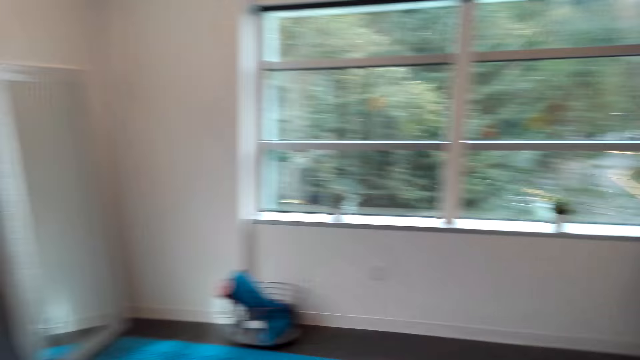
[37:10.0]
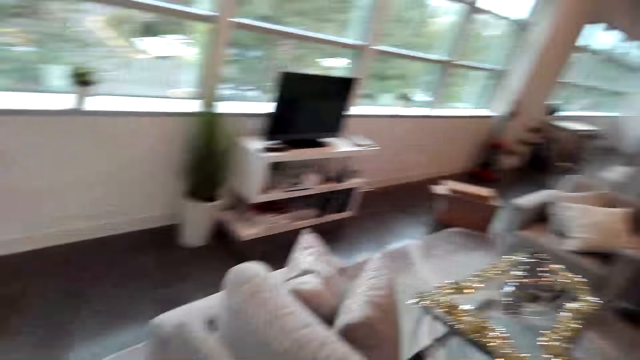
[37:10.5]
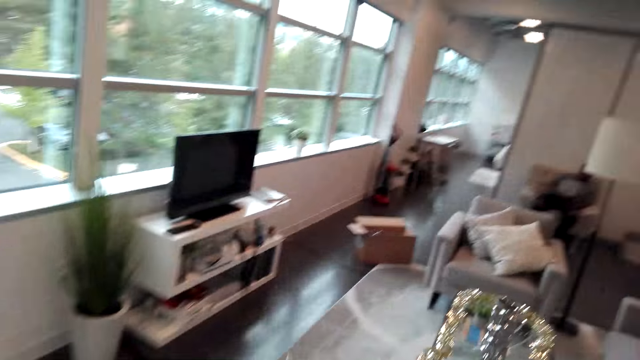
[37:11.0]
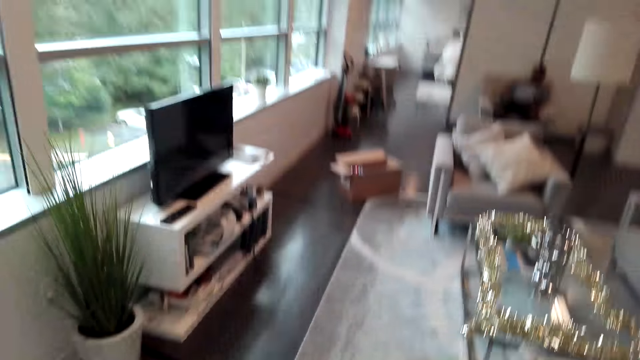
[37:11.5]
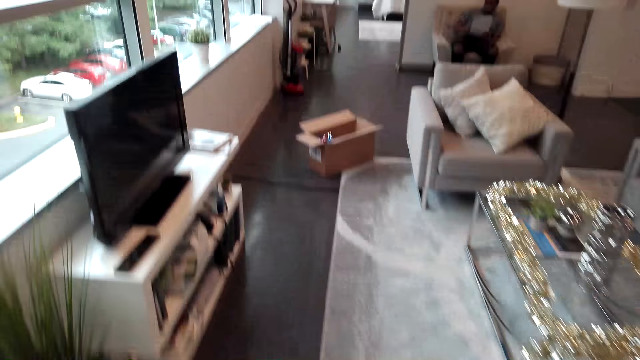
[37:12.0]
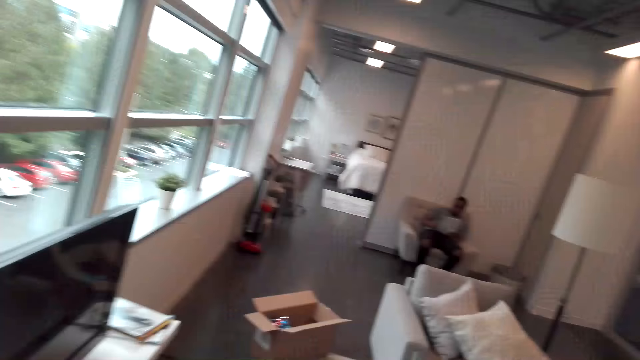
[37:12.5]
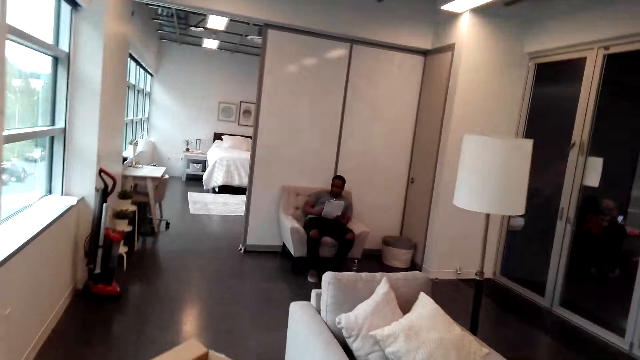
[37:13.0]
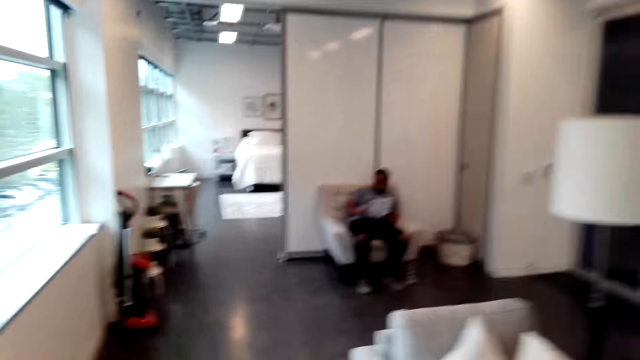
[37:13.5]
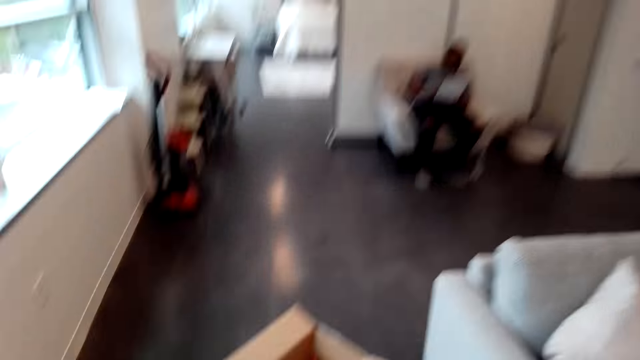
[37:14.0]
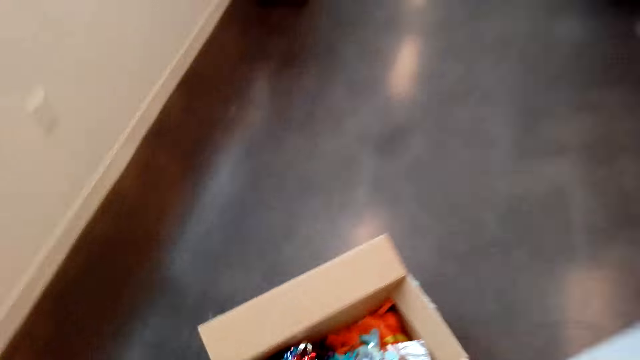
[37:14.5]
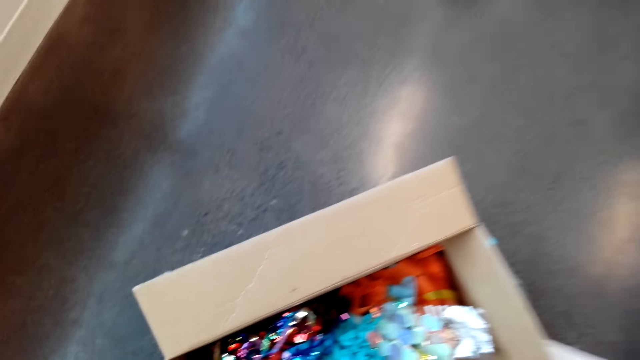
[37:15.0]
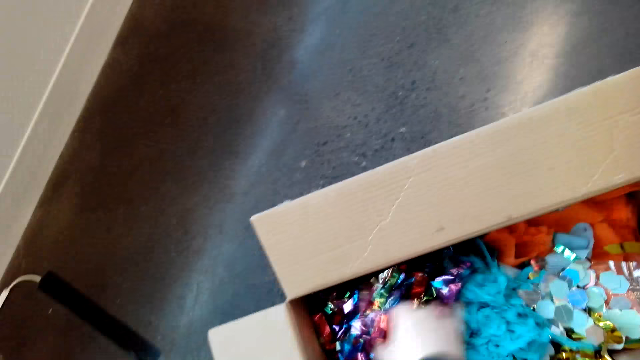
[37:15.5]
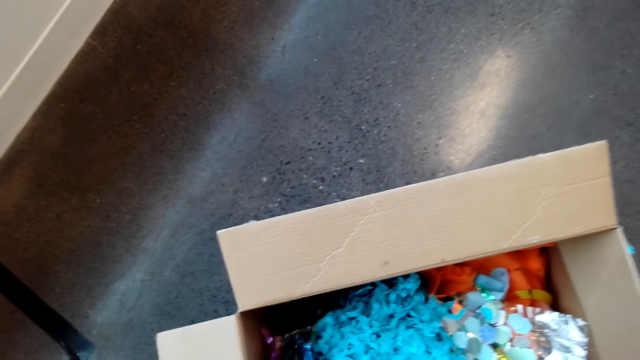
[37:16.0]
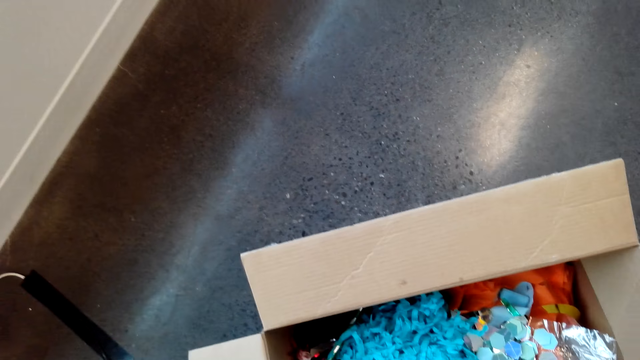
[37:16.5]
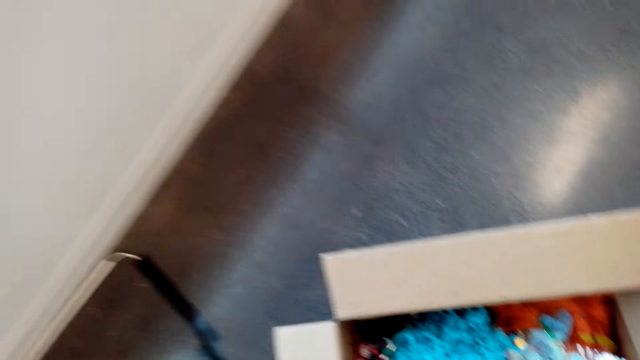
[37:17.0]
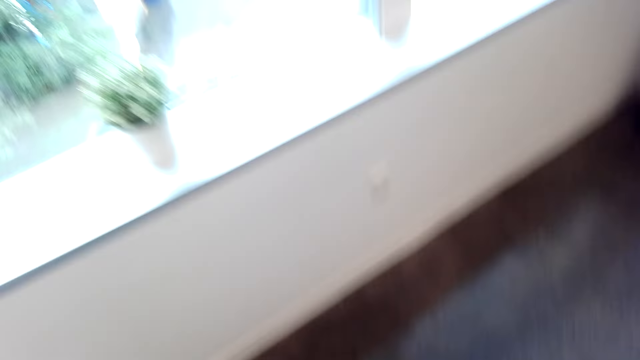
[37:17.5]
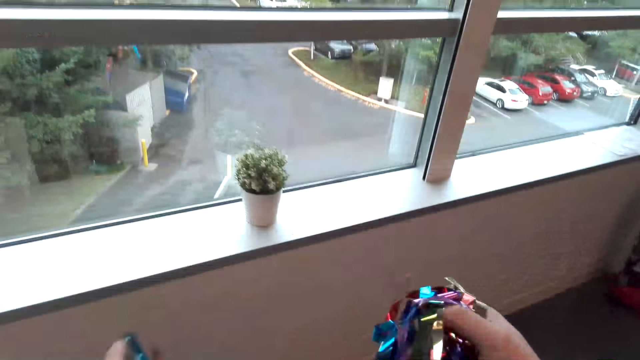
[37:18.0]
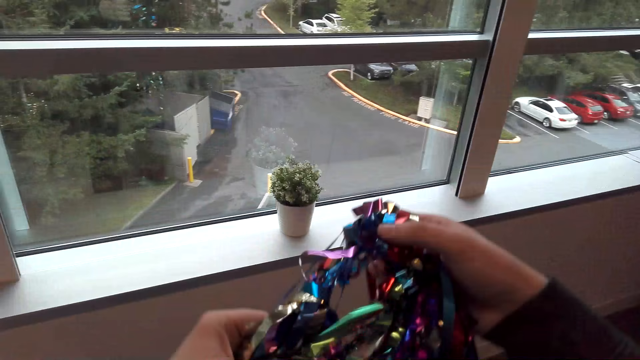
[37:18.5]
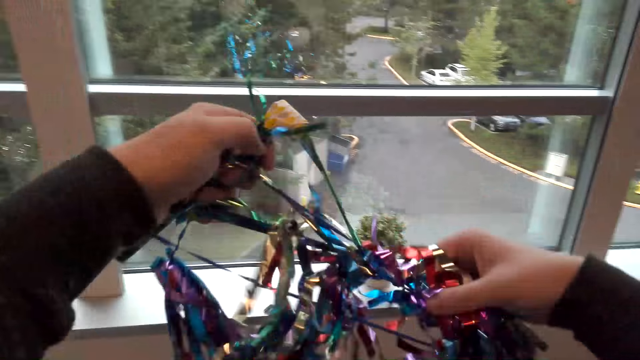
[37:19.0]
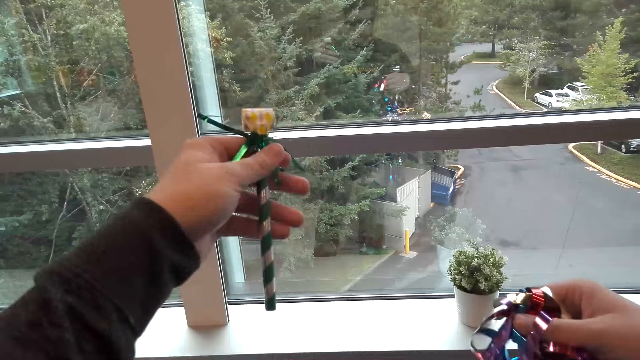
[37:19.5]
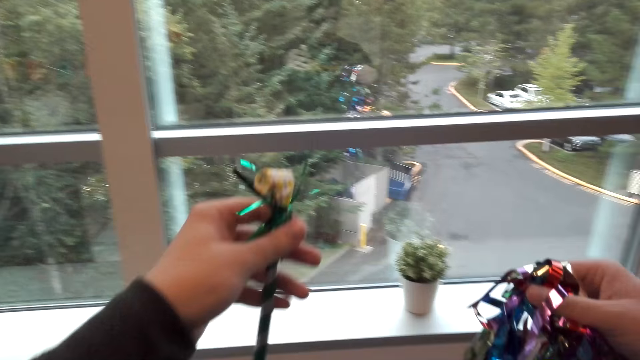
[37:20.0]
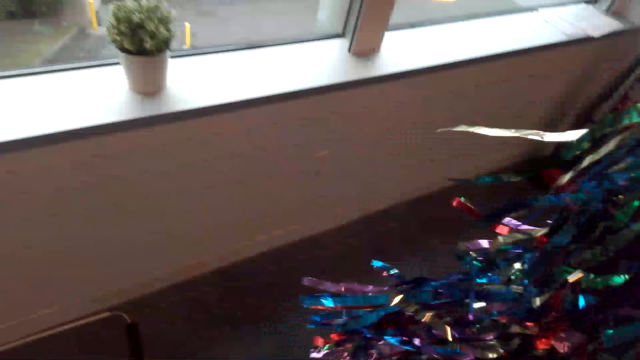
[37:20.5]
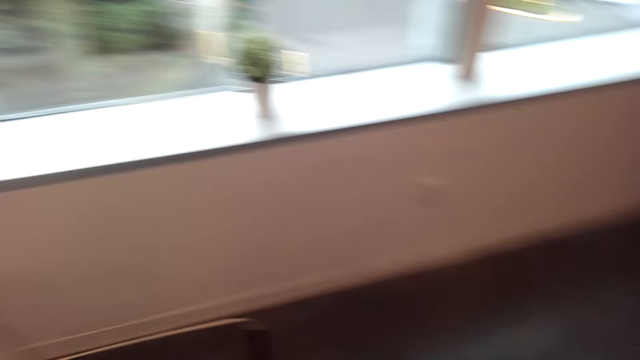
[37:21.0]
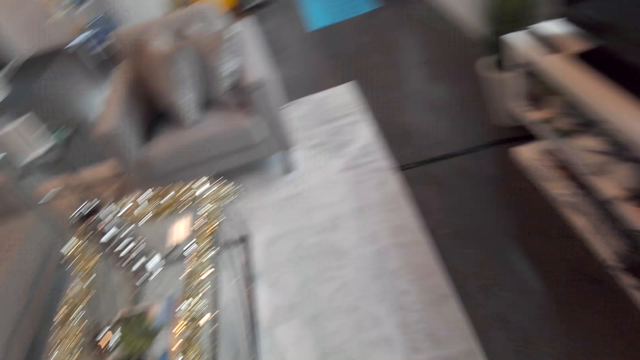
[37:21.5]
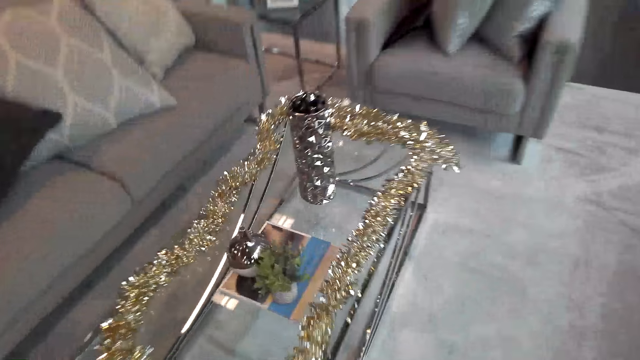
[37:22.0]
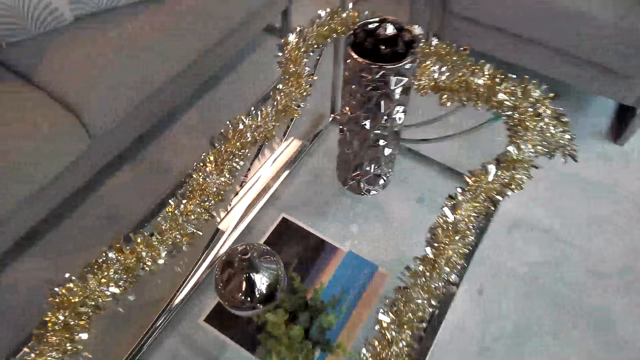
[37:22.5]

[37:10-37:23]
The camera wearer walks around. They pick up decor from the box. They hang the flowers on the window. They move with the flowers.

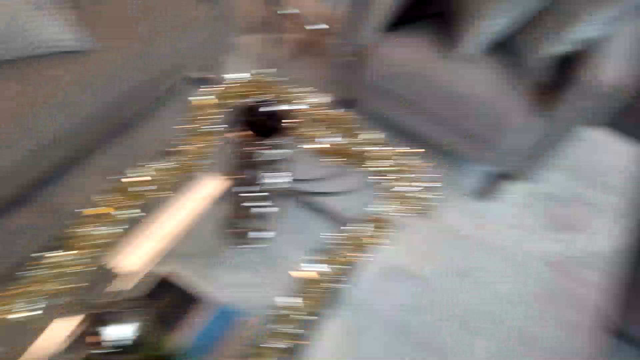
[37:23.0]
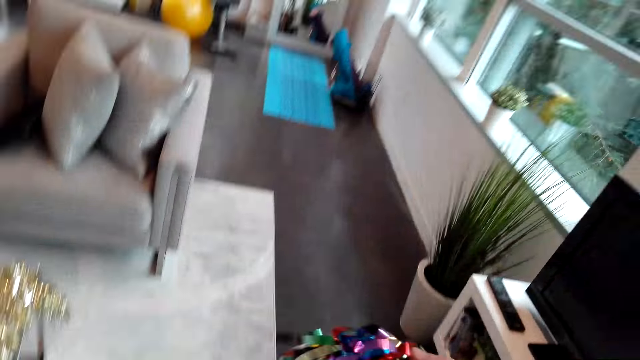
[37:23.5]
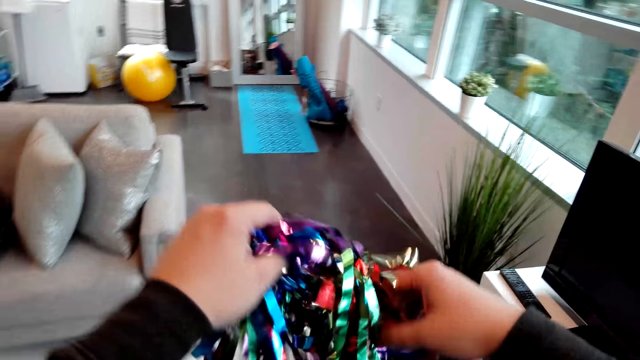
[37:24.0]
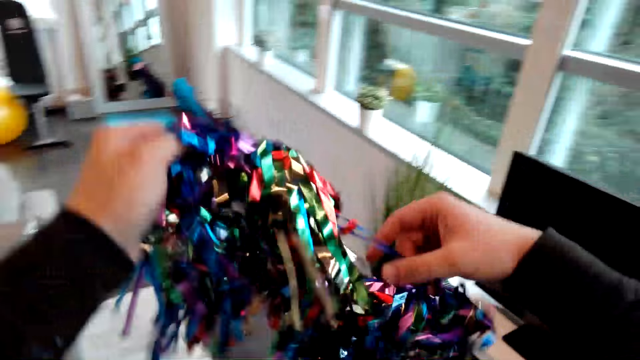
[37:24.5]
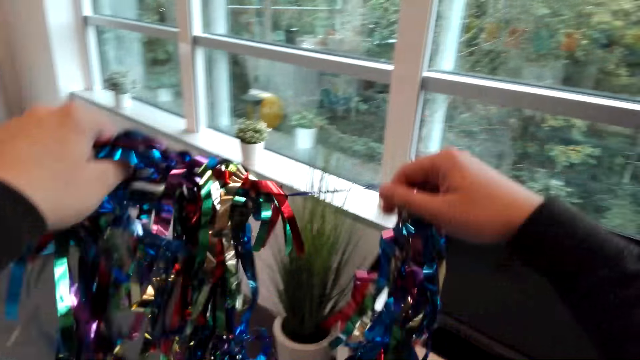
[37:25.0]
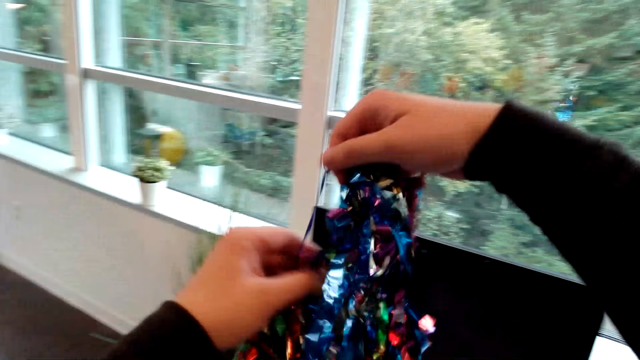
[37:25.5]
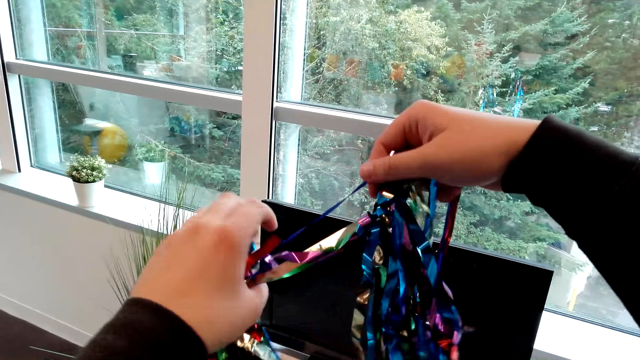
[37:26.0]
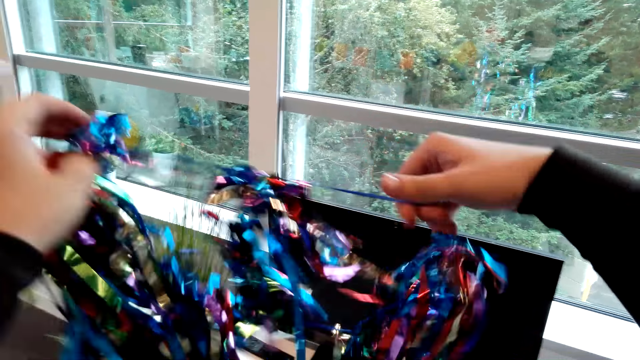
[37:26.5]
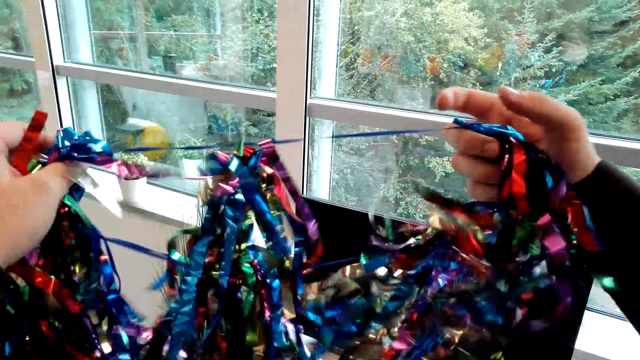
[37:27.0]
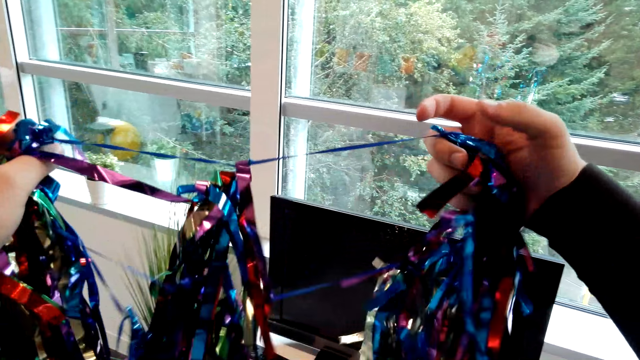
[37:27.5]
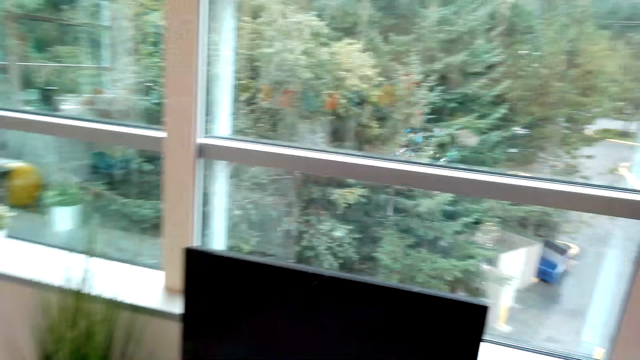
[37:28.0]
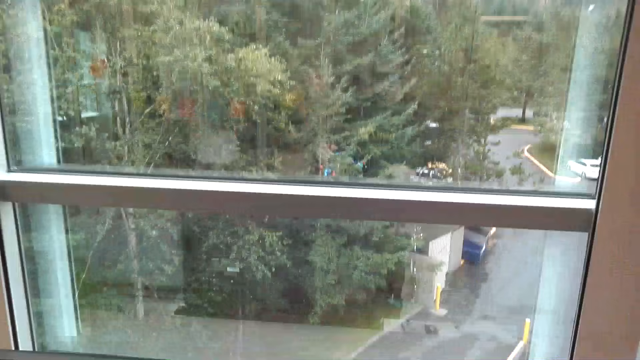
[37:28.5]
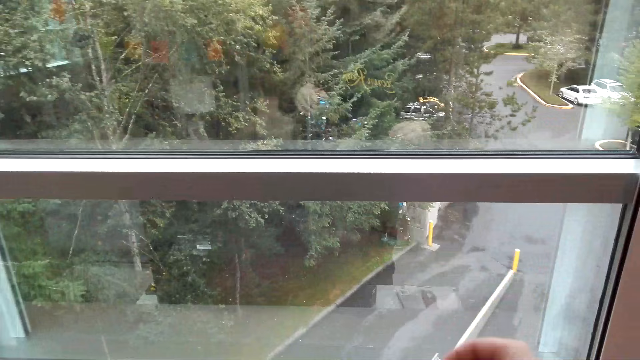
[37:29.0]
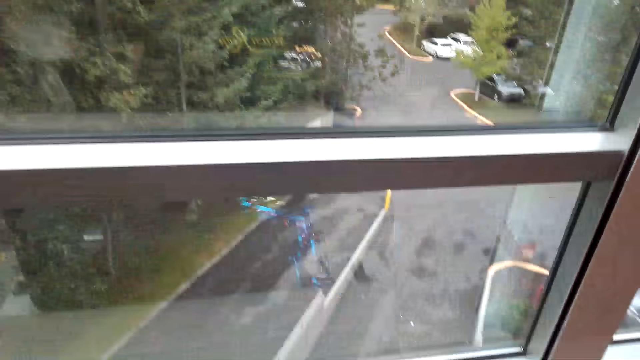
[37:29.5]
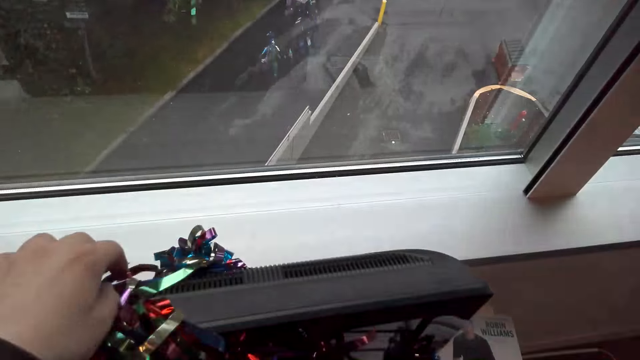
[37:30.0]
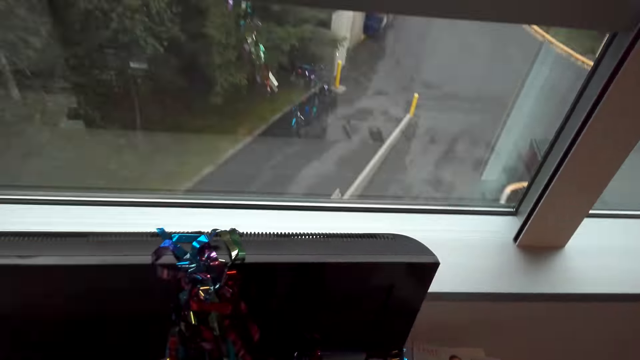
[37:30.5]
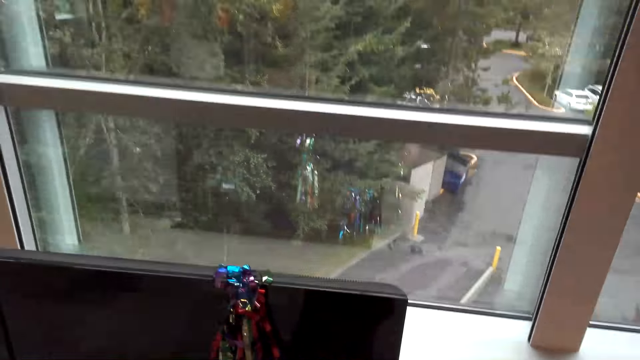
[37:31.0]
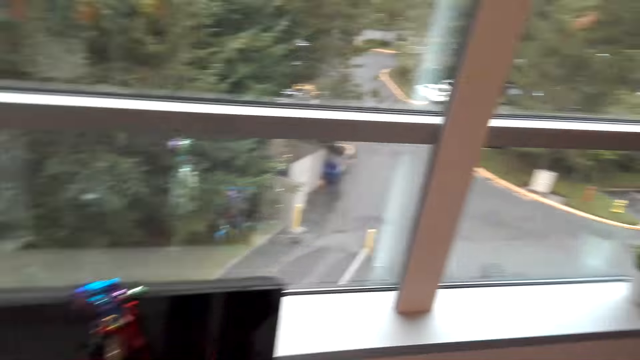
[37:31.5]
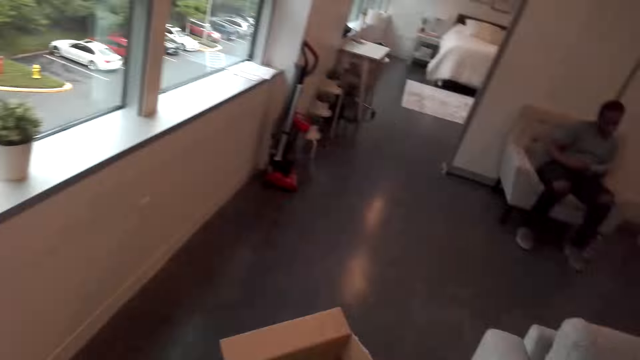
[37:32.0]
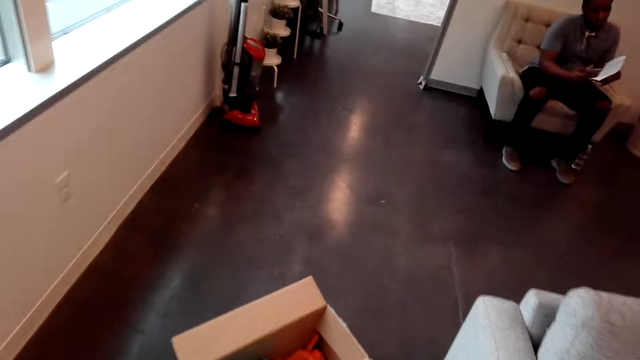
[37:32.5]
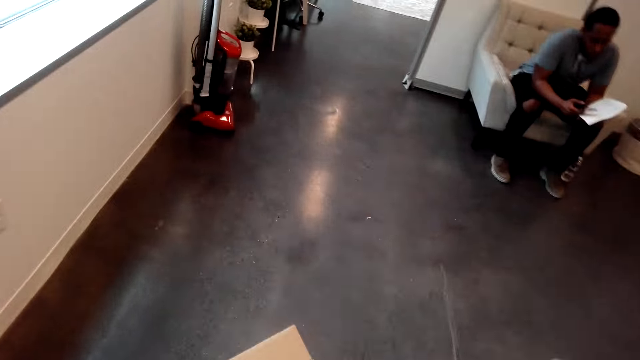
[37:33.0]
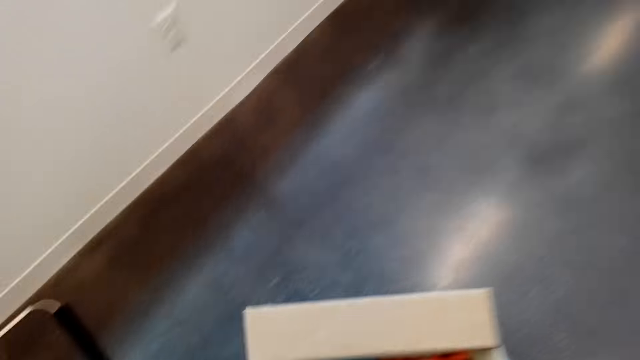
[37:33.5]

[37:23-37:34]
The camera wearer looks around. They adjust the flowers. They hold the decorations. They place the flowers on the television. They move around.
